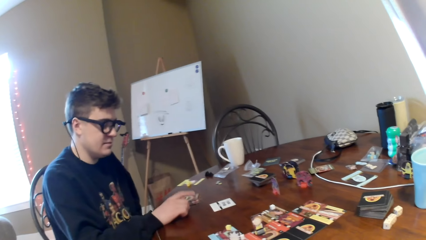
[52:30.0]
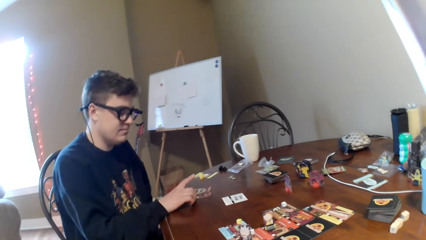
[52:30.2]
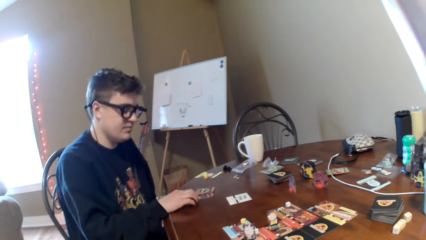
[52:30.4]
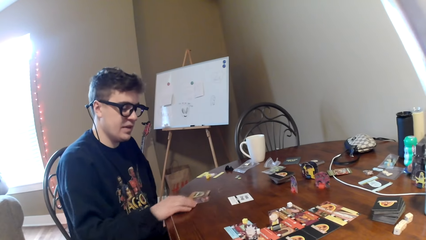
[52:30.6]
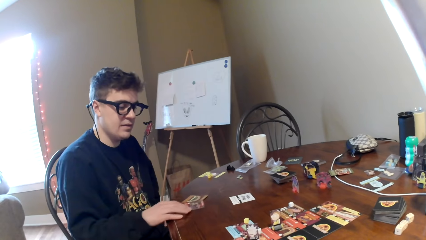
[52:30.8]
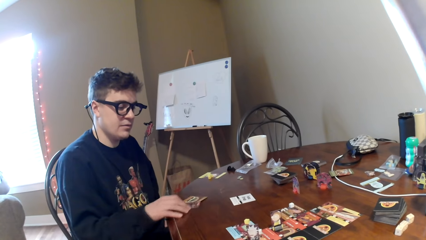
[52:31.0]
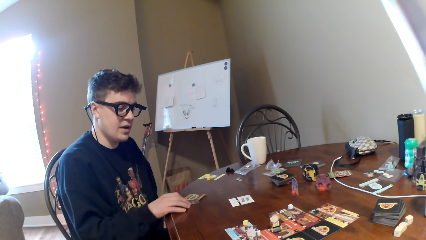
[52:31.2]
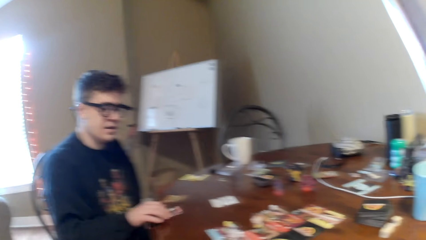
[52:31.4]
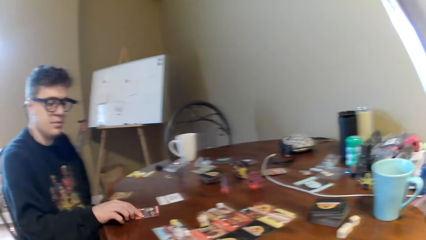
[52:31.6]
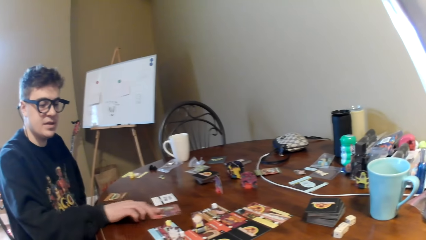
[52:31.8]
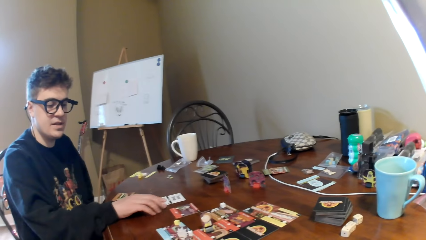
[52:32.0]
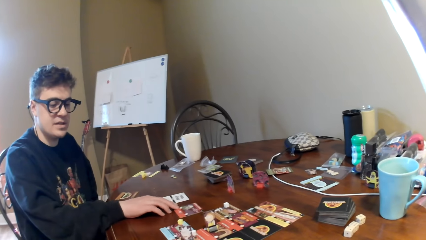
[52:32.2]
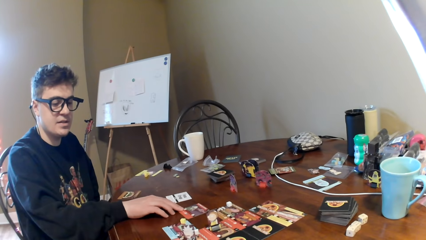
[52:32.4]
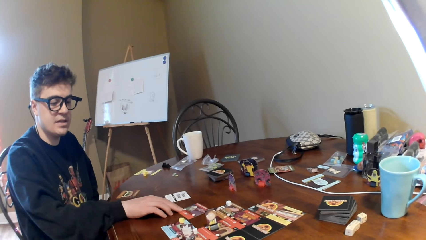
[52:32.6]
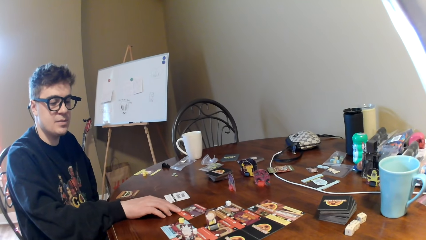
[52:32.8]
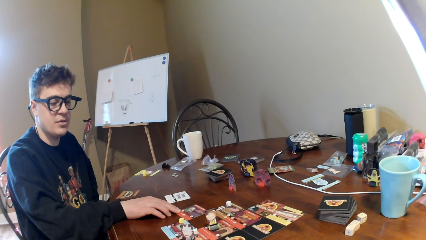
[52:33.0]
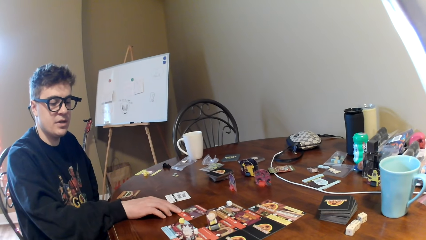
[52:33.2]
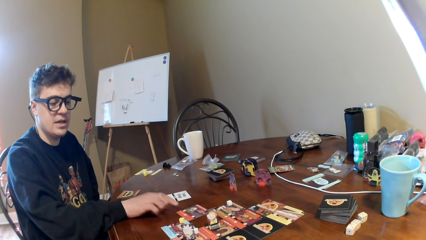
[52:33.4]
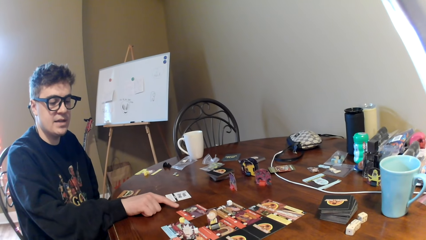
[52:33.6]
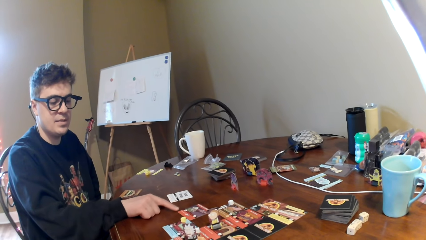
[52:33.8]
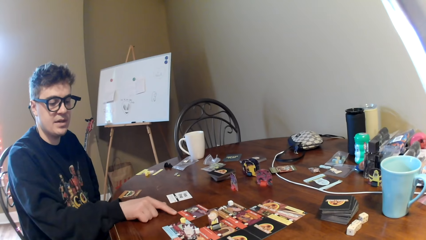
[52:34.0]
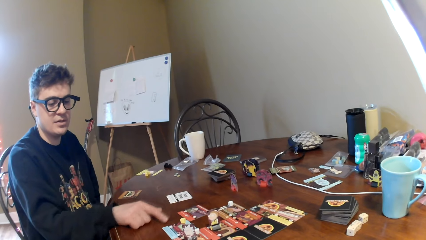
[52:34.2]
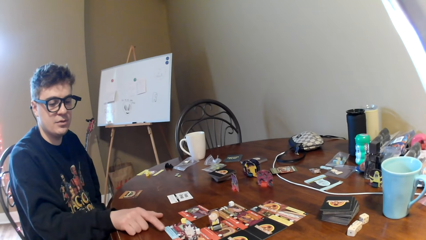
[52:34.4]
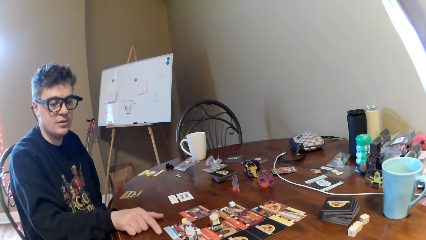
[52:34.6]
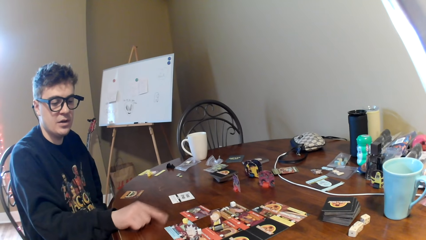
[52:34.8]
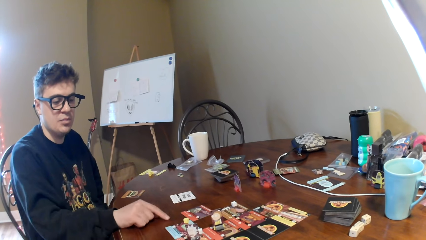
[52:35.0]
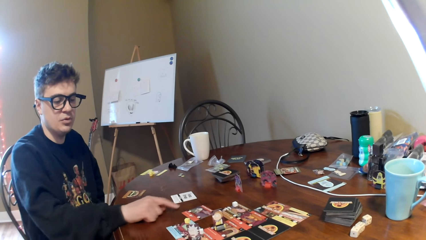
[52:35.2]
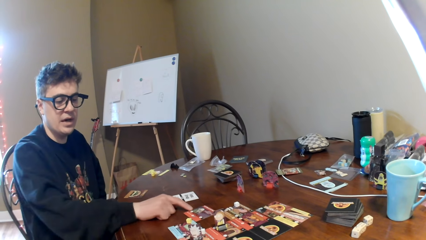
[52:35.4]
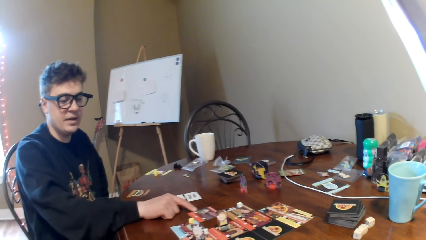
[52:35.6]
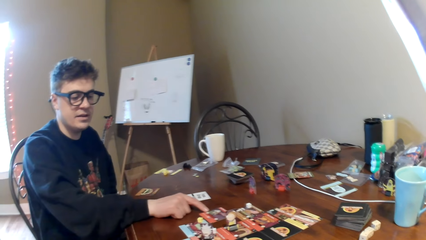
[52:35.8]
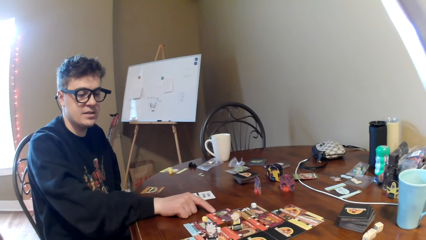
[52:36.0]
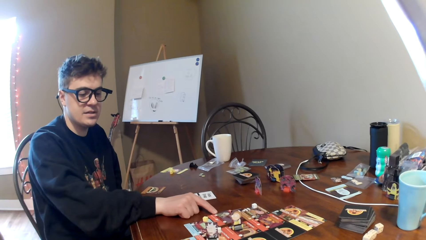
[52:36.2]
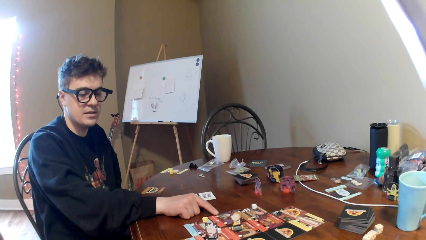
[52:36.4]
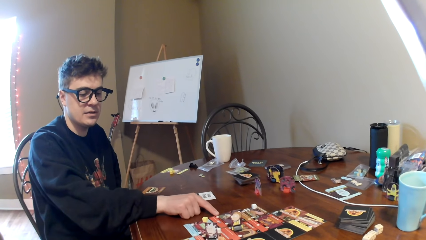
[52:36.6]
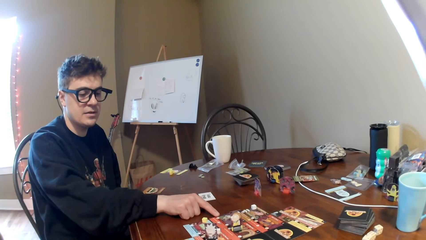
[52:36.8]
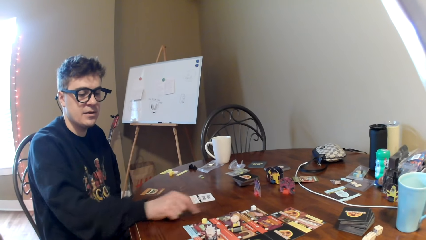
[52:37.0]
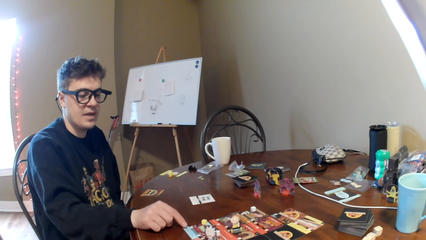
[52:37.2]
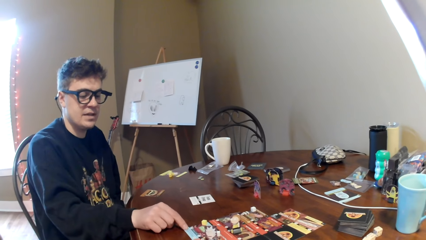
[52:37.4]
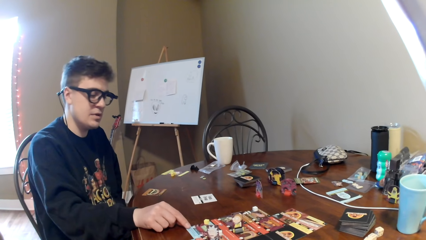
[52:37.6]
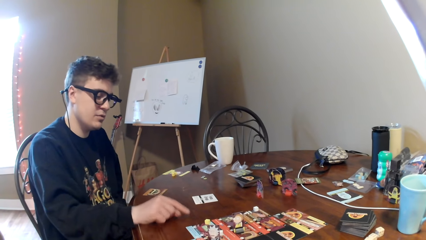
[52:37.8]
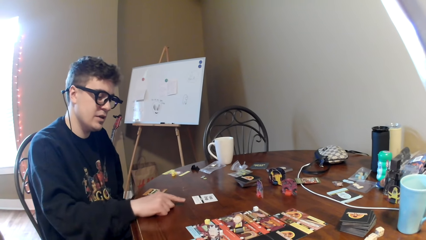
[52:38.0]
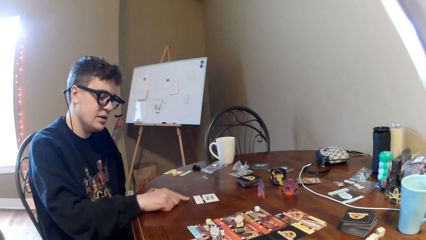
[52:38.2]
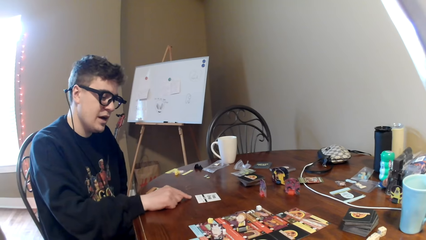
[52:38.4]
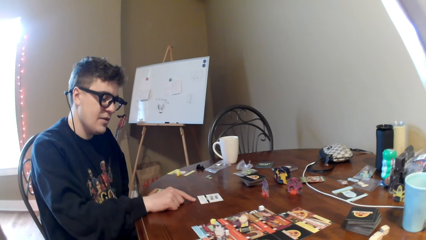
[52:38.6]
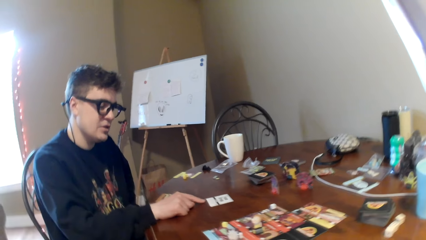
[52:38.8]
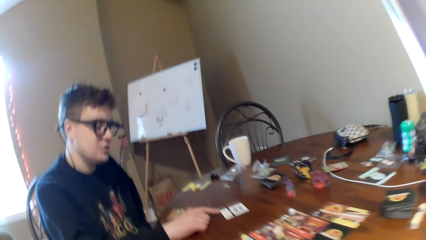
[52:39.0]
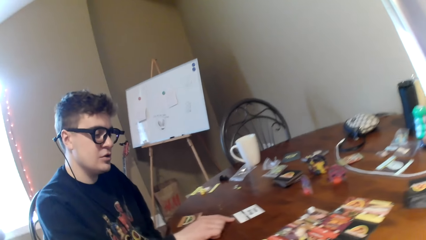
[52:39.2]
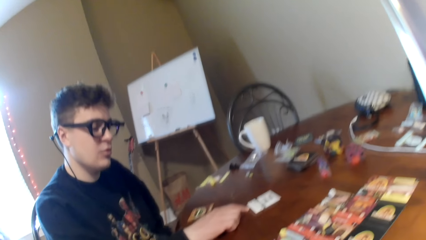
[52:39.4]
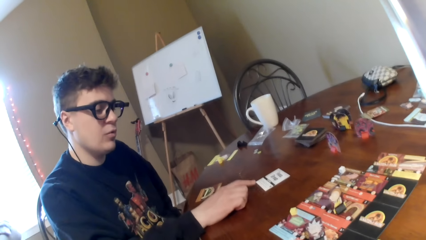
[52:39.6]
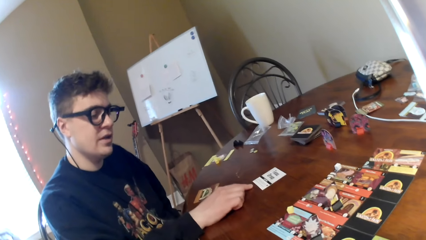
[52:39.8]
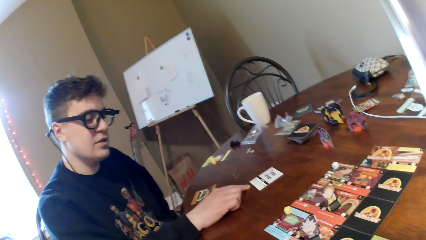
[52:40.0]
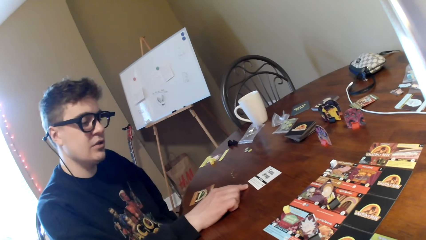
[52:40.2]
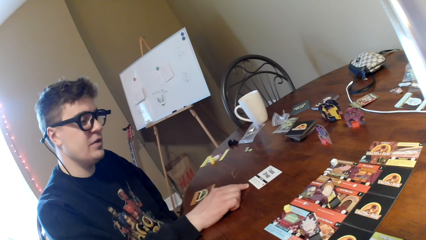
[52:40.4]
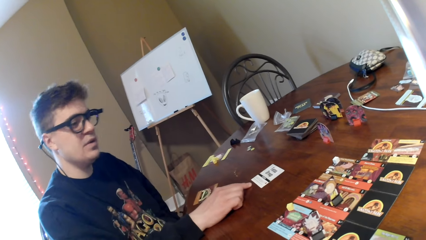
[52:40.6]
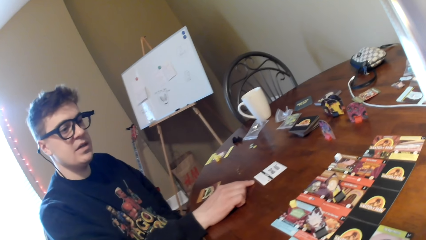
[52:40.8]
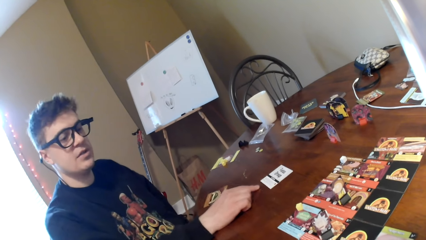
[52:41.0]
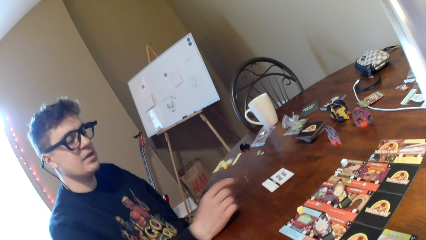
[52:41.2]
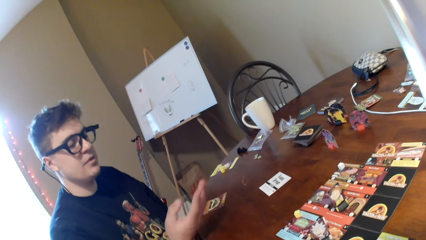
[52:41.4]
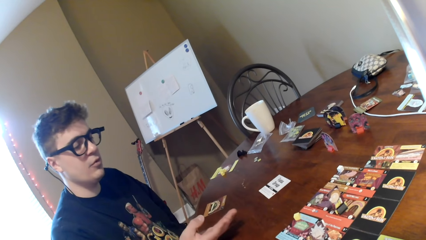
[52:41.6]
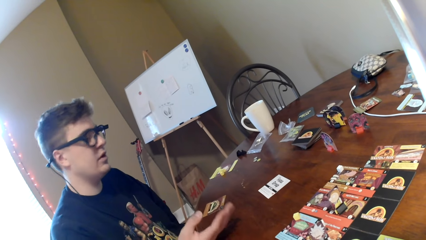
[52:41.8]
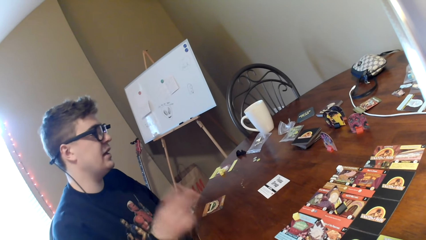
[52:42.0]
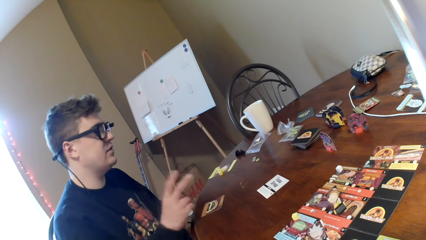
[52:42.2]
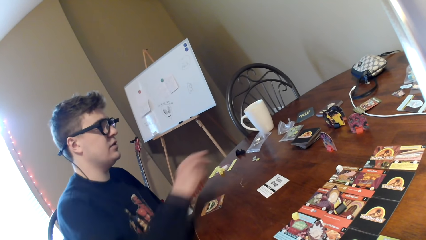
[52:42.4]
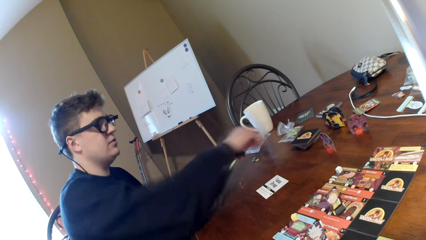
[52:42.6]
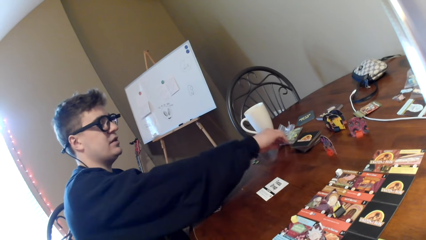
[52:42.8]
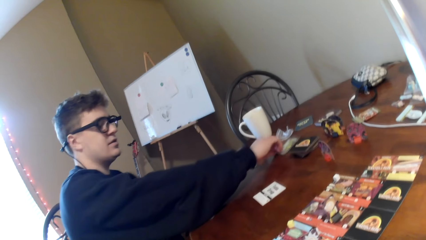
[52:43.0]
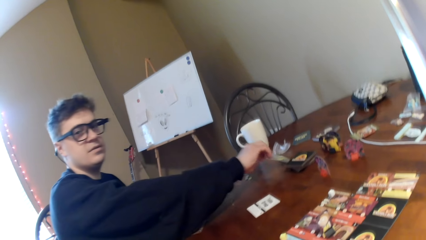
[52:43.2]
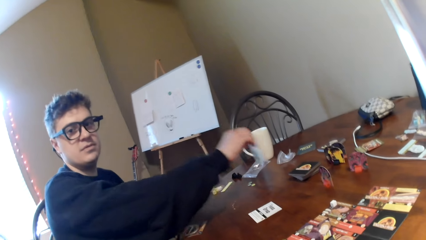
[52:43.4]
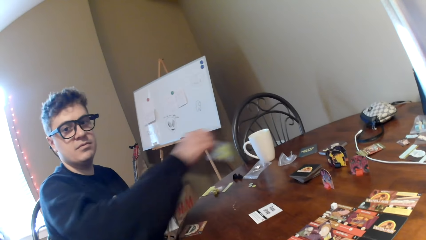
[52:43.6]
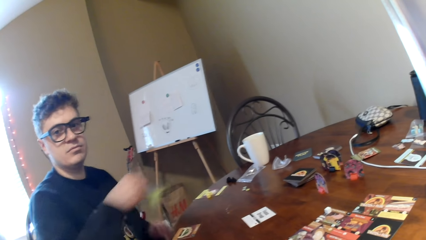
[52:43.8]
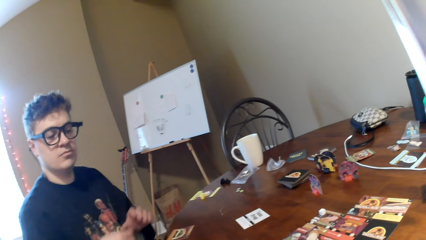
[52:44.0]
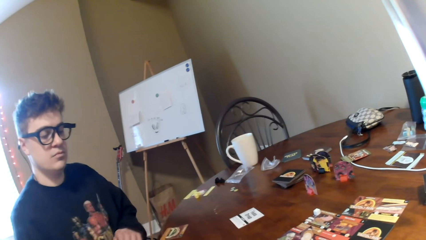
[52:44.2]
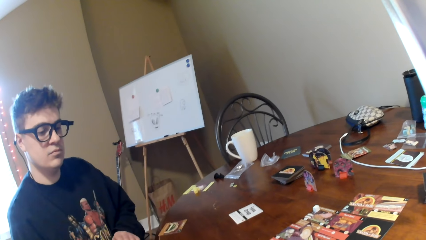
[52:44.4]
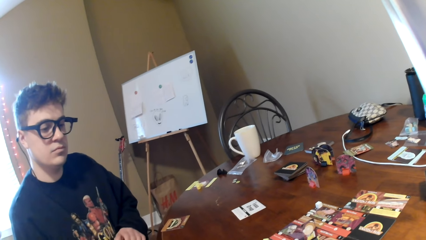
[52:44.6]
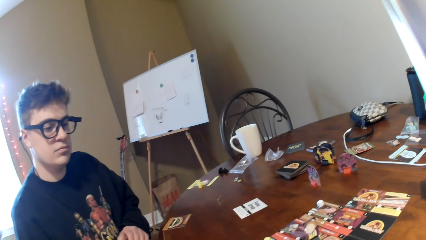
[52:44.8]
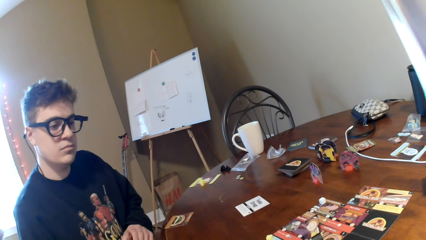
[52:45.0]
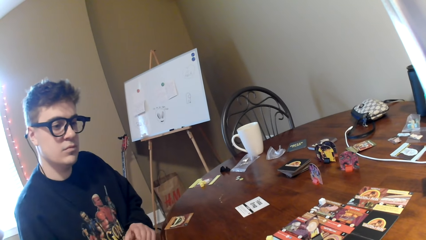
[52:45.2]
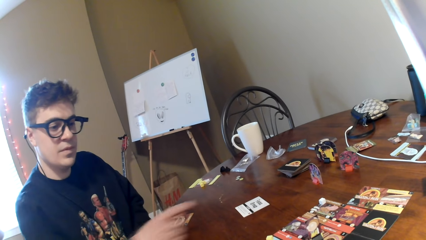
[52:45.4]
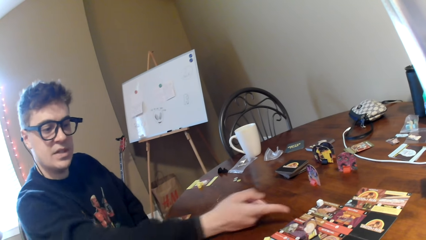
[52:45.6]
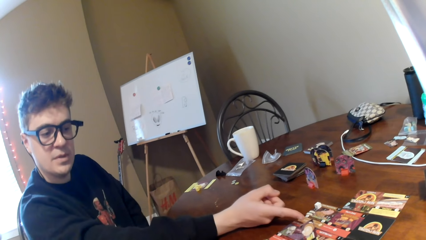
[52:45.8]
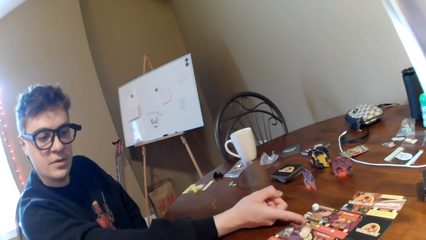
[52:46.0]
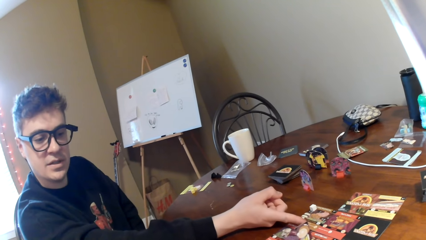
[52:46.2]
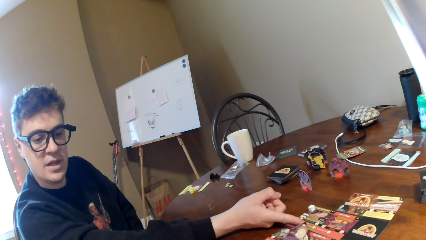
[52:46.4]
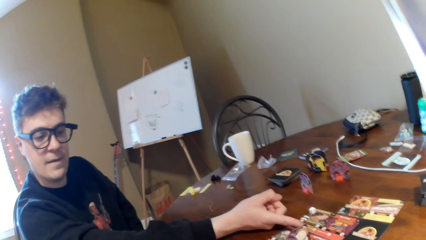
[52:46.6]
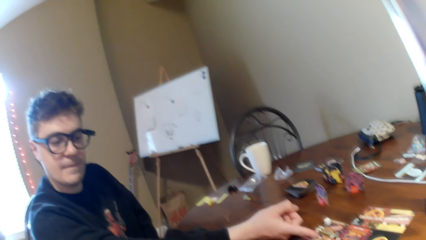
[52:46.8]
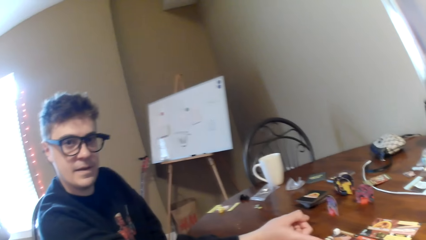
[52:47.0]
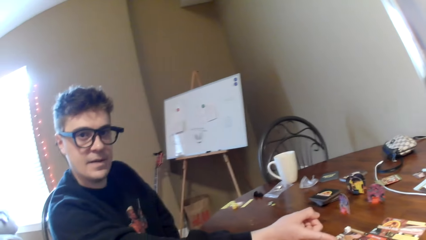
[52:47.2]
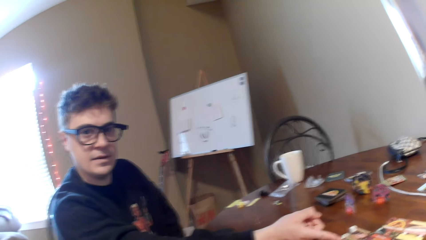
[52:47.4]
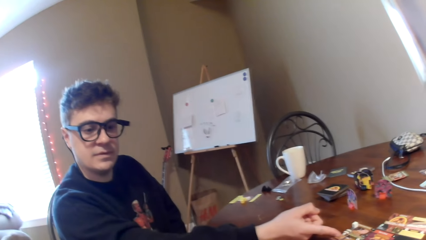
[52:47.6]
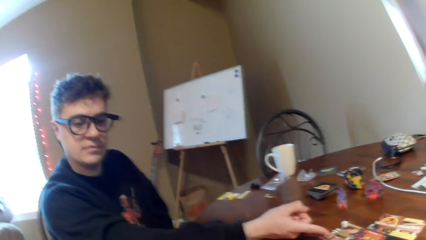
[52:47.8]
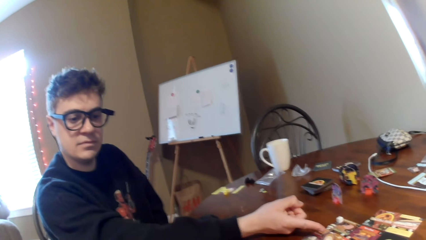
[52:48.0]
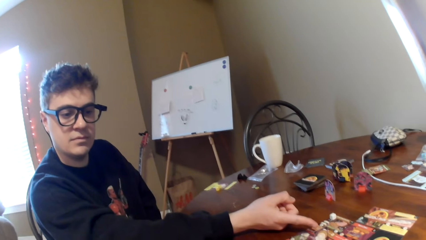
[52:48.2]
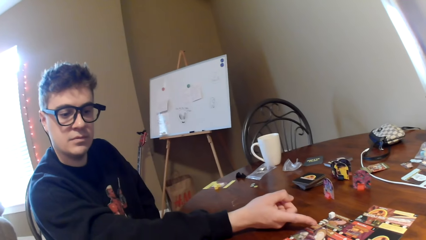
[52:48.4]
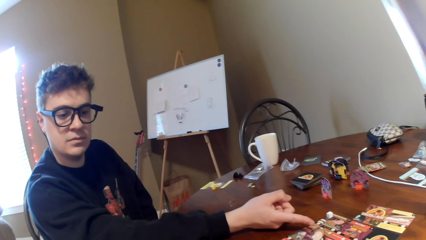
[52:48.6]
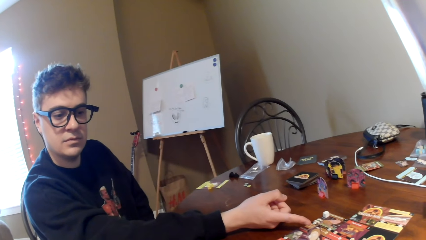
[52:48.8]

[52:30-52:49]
The man moves the cards and moves his hand. The camera wearer talks to the man. The man picks up a polythene paper. The man talks to the camera wearer and points at the cards. The camera wearer converses with the man.
